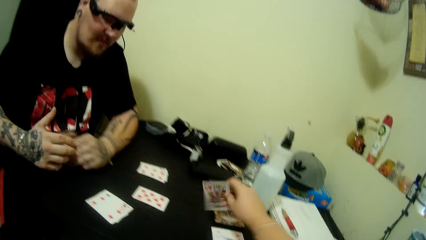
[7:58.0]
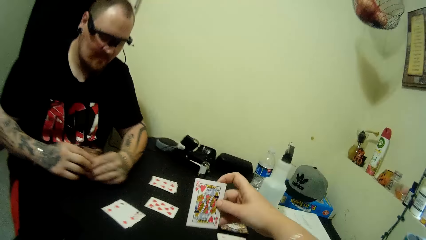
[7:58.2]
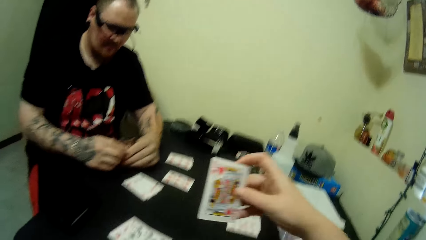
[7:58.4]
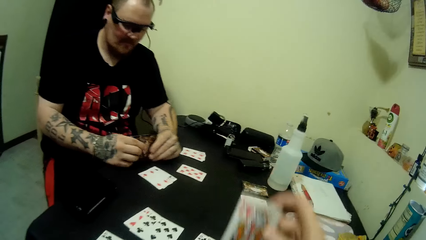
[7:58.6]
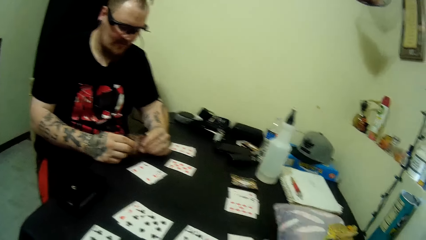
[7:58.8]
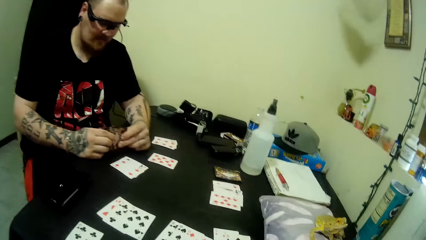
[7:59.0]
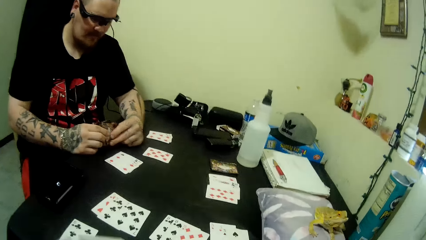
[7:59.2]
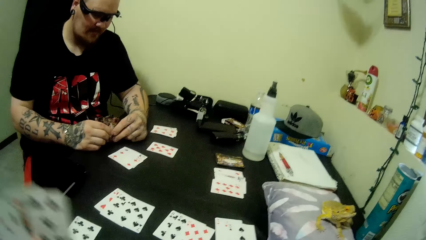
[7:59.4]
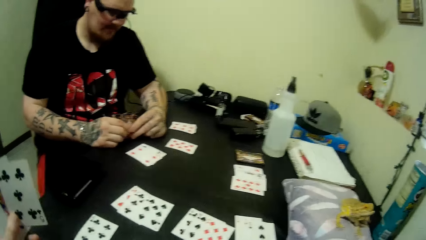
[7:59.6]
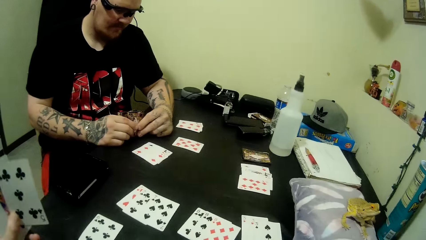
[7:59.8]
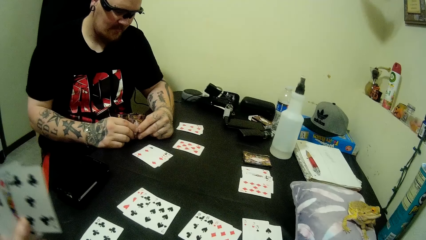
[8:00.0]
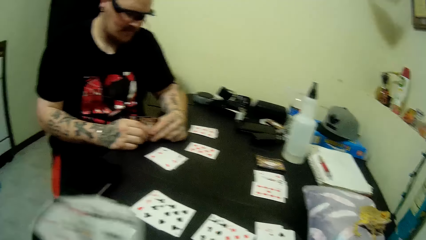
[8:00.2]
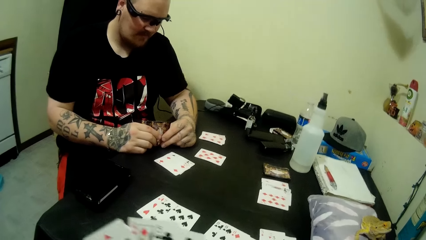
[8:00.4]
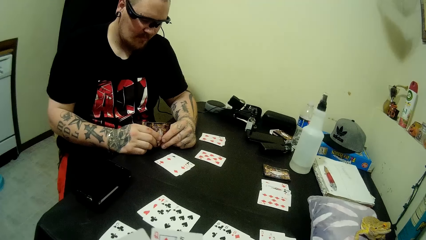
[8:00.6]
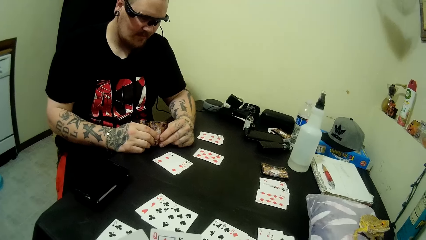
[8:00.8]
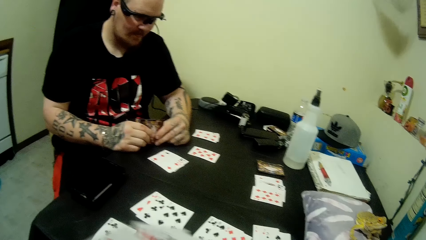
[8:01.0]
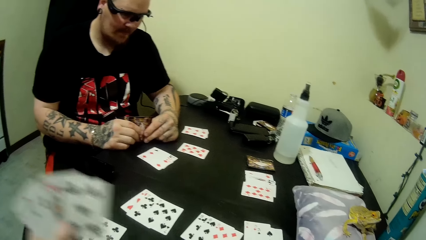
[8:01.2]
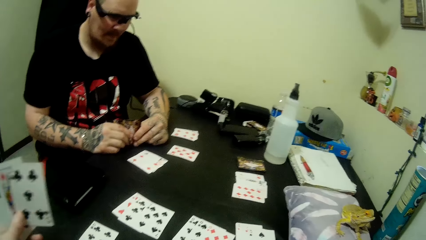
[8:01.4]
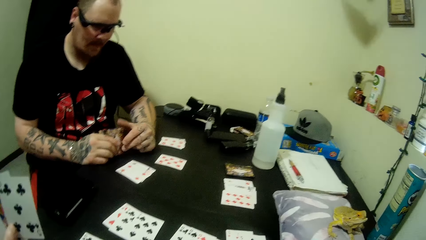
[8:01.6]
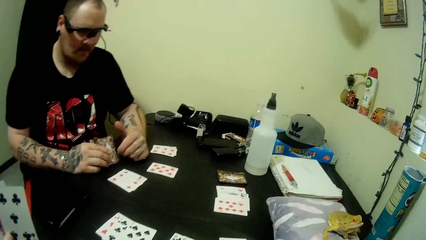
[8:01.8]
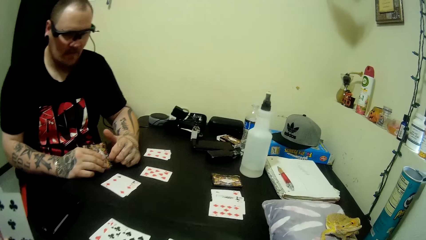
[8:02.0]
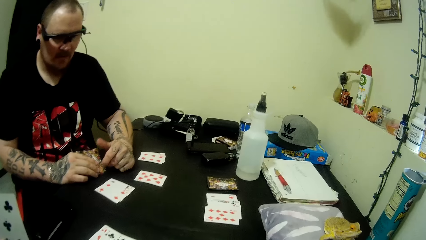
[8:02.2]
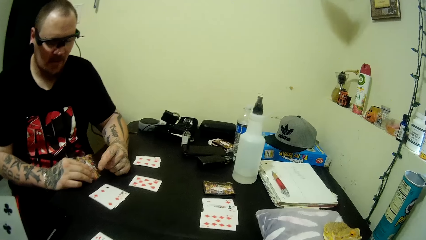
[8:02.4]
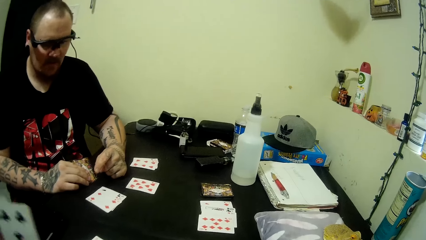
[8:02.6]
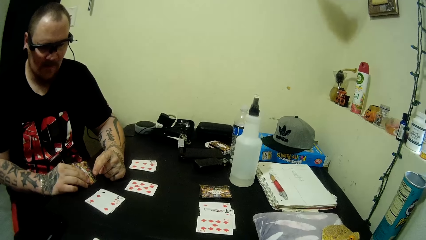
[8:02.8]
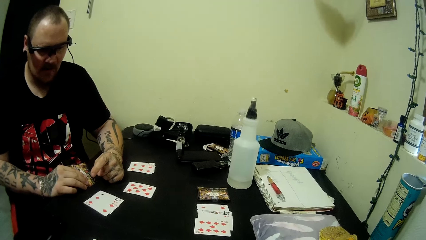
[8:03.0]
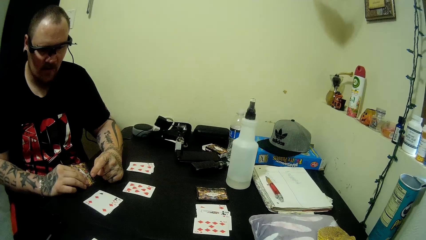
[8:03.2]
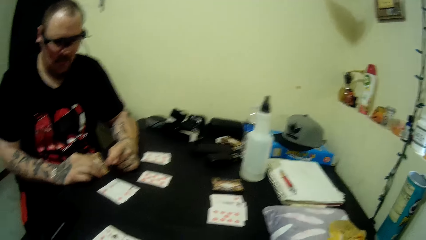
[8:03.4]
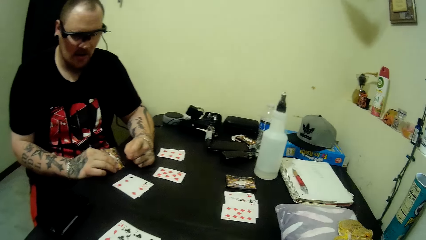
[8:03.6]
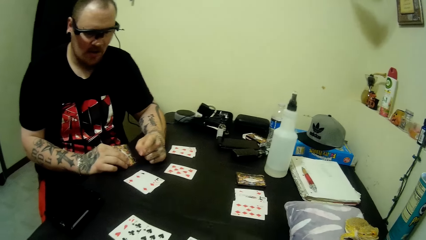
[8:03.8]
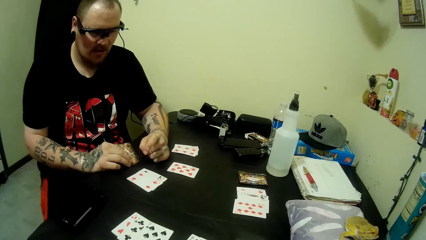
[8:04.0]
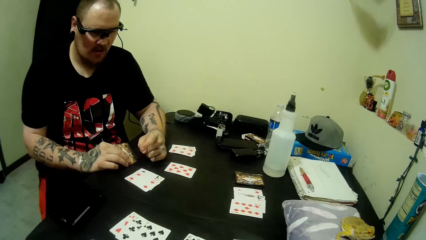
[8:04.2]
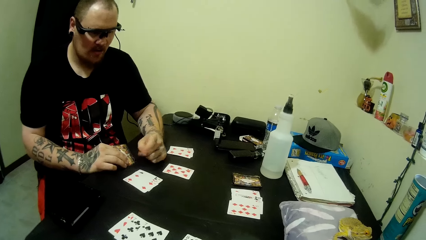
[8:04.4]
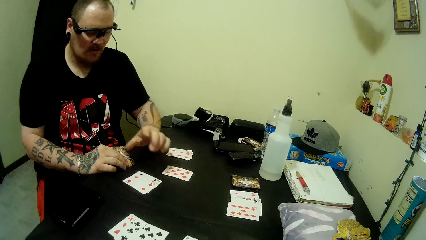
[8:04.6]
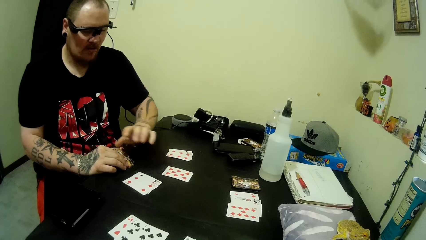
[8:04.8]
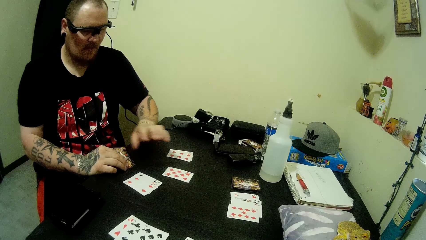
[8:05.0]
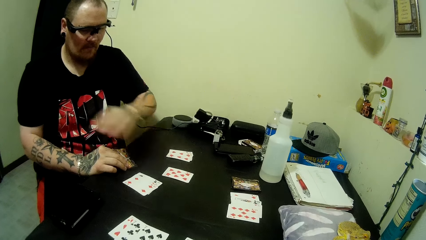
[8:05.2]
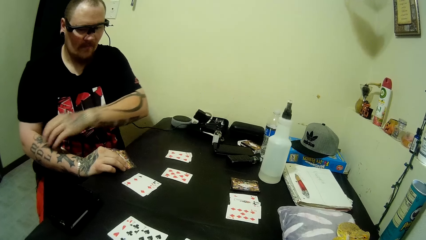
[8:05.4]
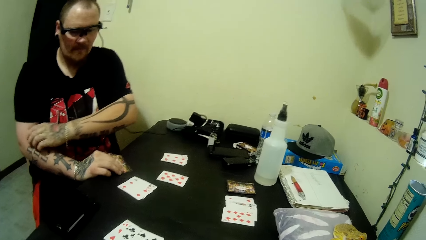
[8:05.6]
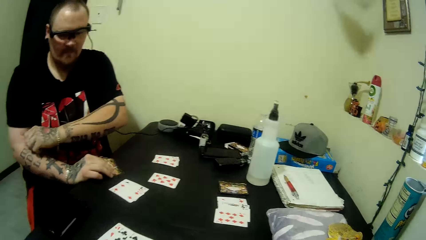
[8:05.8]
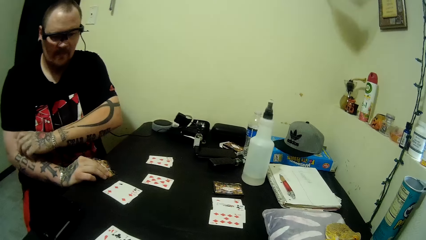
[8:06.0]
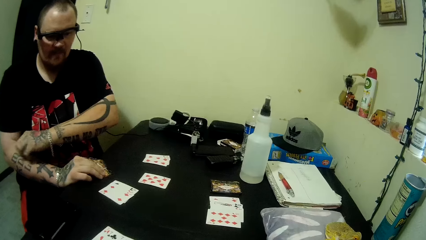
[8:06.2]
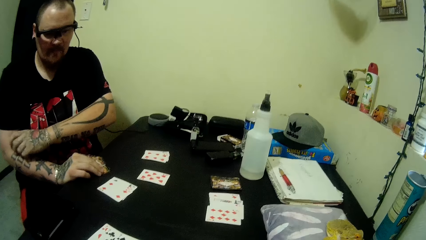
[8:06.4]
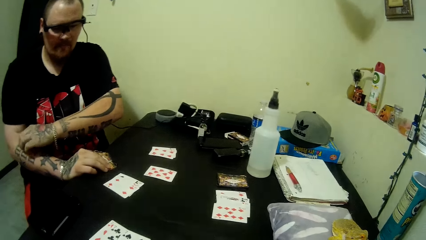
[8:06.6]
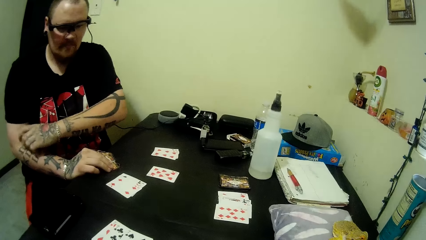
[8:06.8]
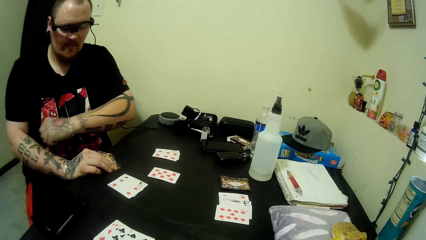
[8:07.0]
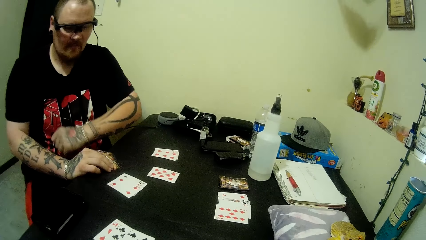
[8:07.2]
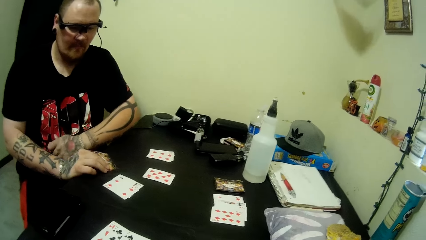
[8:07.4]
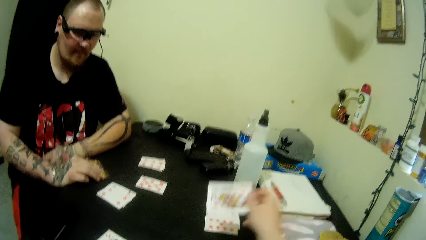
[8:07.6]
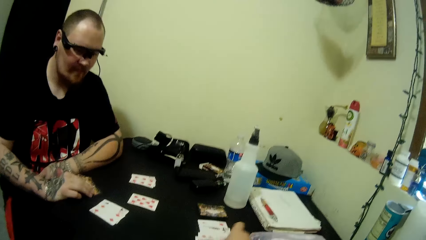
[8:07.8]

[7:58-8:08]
The camera wearer picks up a card. A man pulls his hand off the cards. The camera wearer picks a card from the table. The man holds the cards with both hands. The camera wearer holds cards. She checks the cards in her hand. The man gestures his finger. The man talks to the camera wearer. The man scratches his hand.

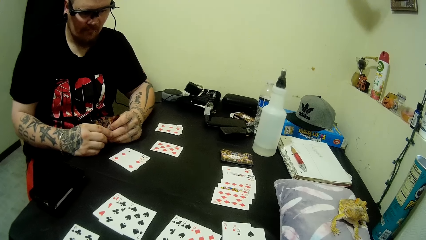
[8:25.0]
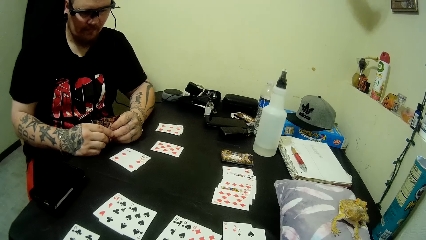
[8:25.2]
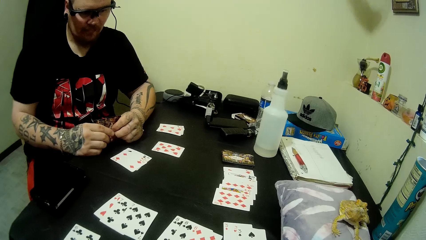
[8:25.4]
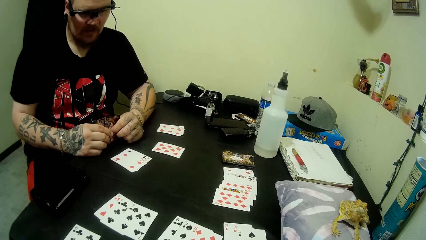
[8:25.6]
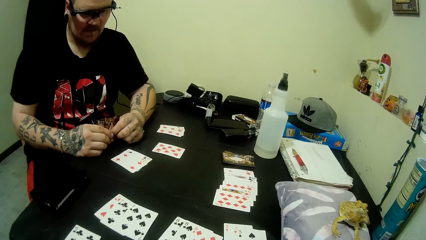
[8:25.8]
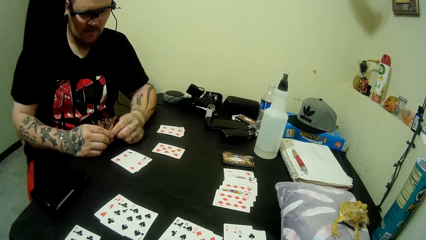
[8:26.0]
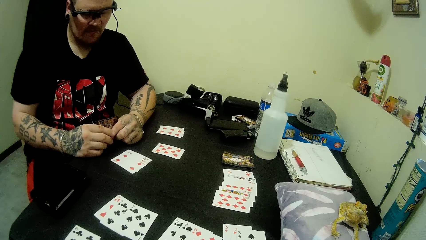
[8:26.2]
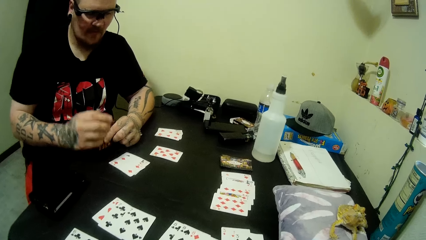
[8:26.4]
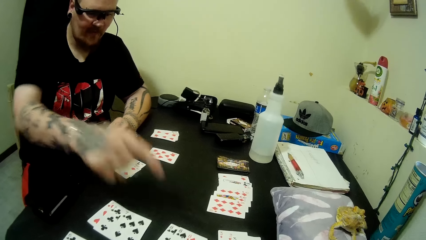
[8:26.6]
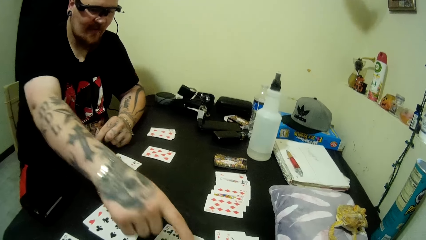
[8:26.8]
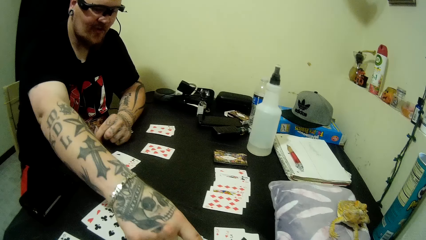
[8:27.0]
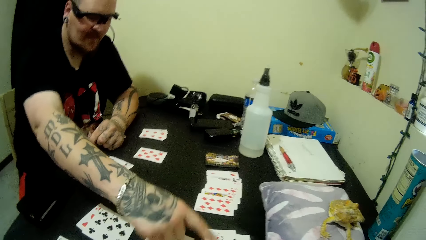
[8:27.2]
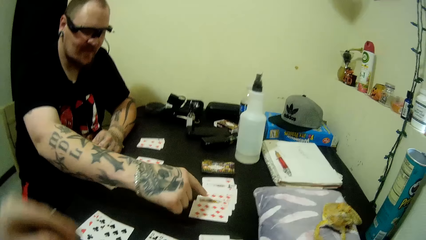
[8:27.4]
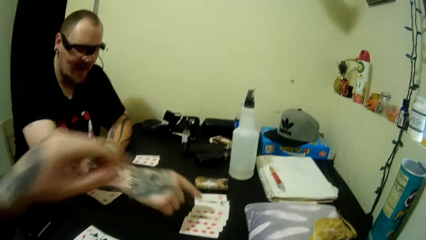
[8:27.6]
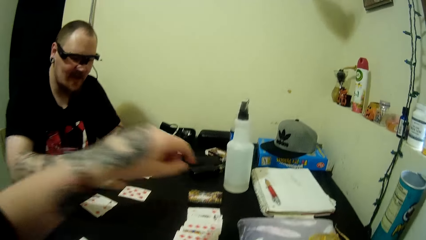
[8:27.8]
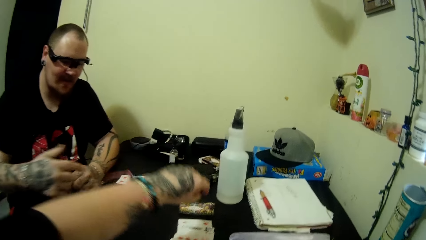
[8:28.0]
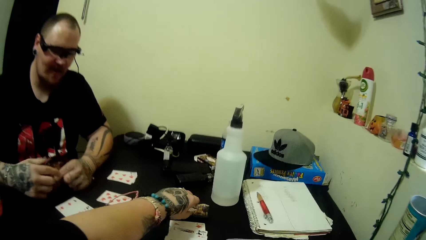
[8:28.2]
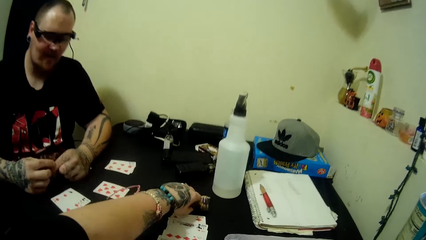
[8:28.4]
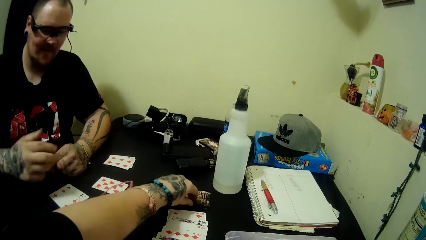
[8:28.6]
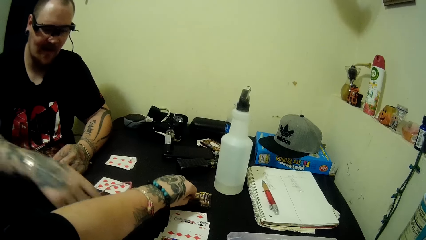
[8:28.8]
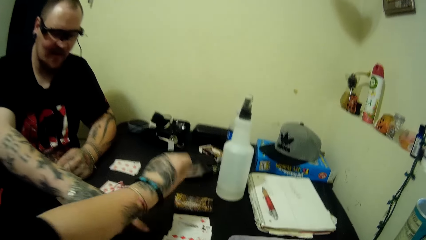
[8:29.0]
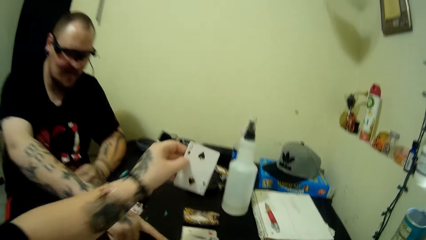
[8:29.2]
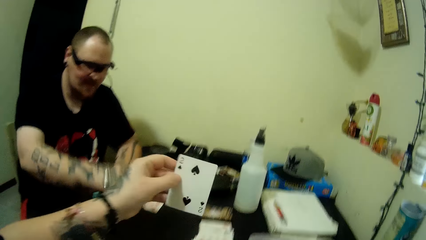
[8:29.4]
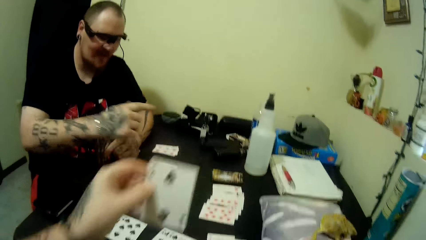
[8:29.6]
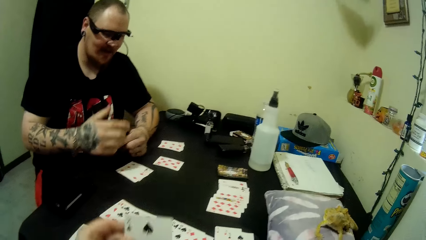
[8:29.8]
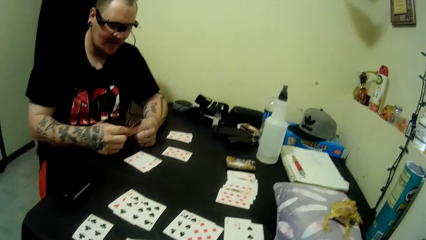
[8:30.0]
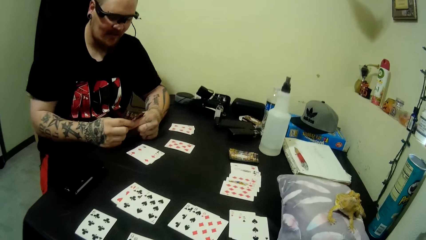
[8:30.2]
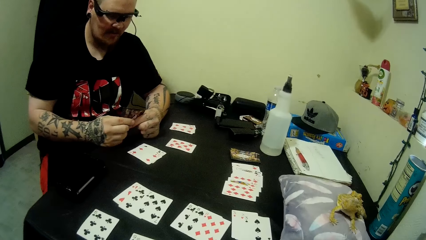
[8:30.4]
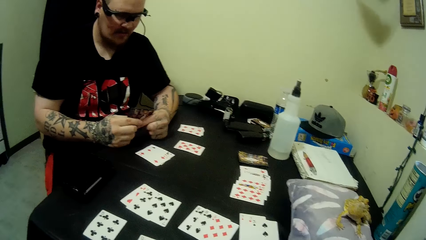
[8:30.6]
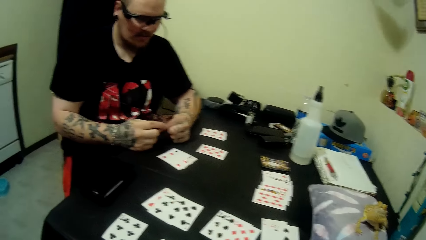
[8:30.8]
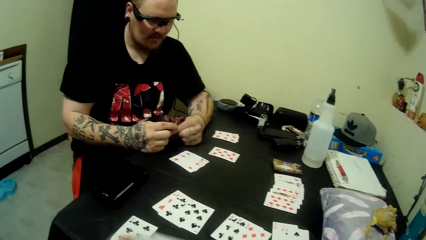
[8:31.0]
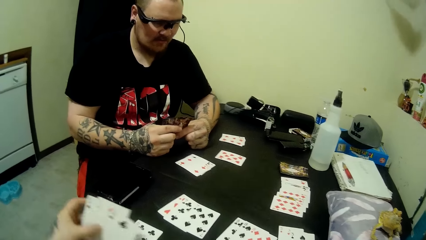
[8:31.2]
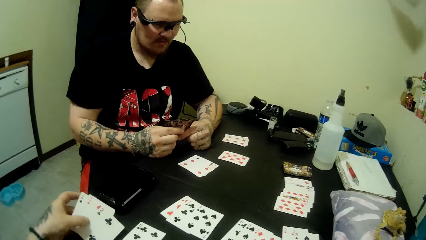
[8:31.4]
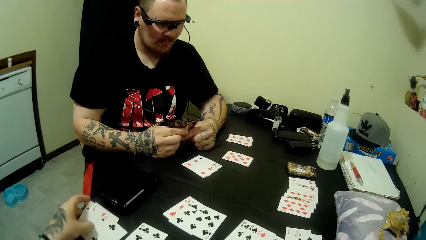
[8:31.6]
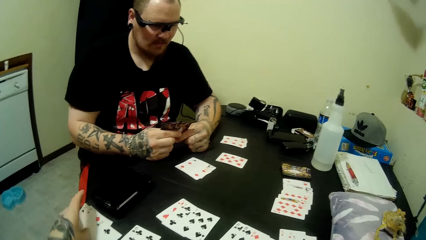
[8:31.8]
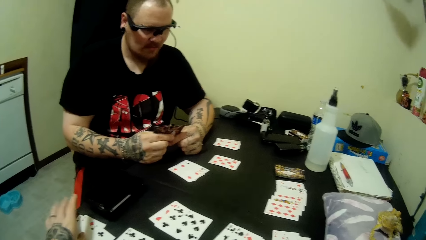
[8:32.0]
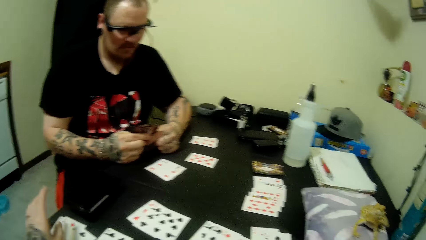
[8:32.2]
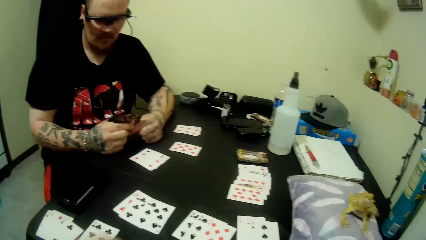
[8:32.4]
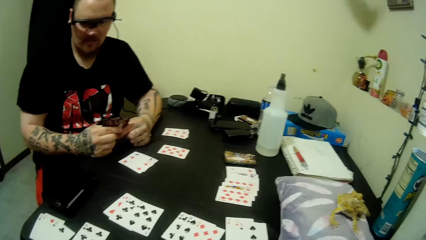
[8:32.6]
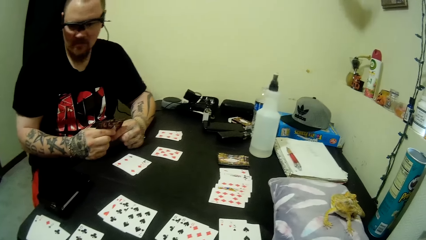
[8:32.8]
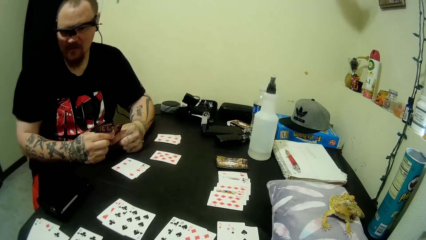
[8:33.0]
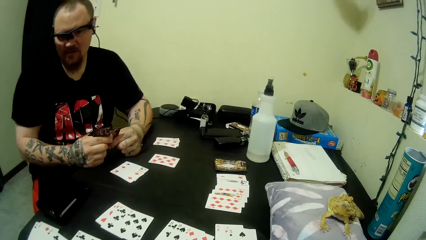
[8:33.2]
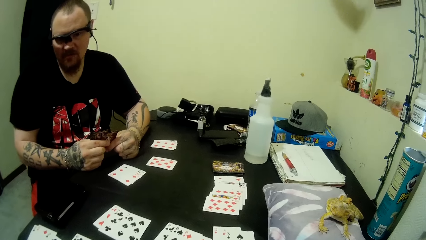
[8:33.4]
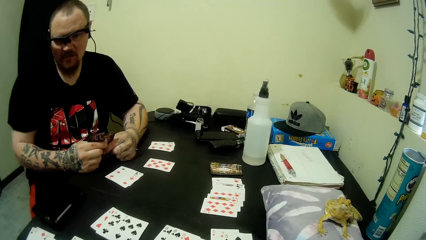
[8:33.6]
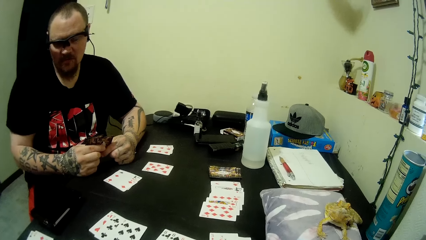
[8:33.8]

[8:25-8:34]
A man pulls his hand off the cards. The man talks to the camera wearer. The man gestures his finger. The man points to some cards on the table. The camera wearer talks to the man. They pick a card from the table. The man talks to the camera wearer. The man holds the cards with both hands. The camera wearer places some cards on the table.
